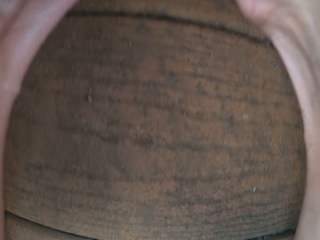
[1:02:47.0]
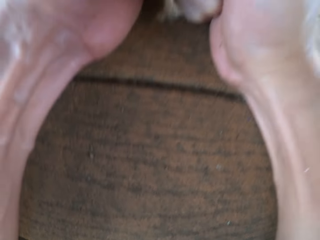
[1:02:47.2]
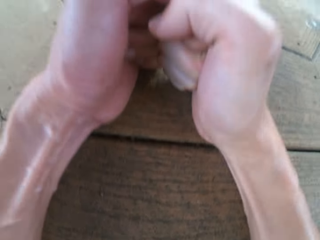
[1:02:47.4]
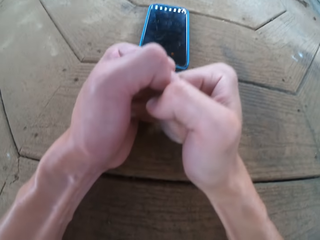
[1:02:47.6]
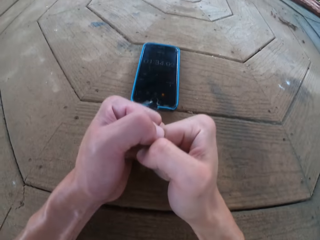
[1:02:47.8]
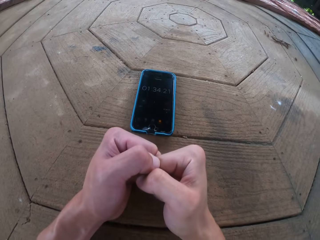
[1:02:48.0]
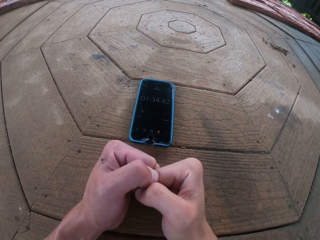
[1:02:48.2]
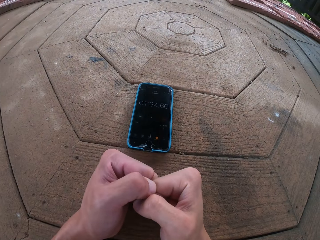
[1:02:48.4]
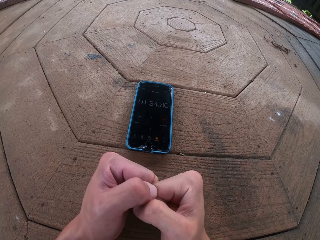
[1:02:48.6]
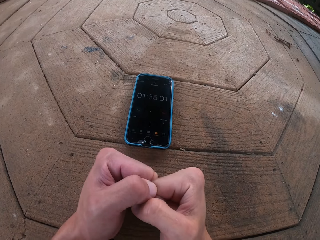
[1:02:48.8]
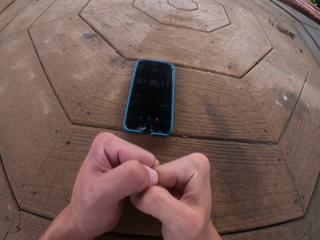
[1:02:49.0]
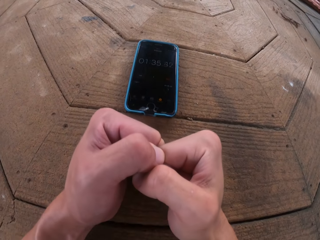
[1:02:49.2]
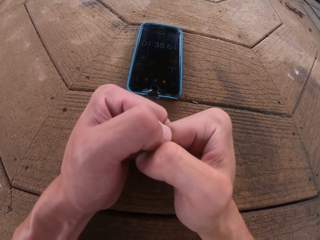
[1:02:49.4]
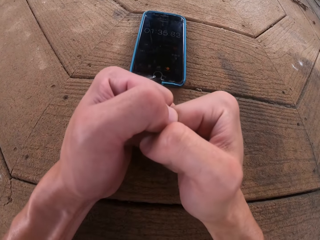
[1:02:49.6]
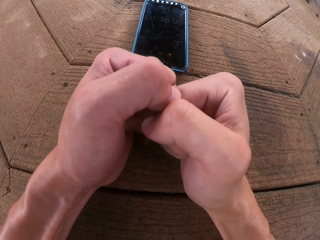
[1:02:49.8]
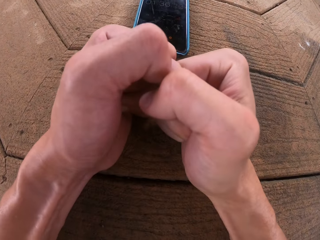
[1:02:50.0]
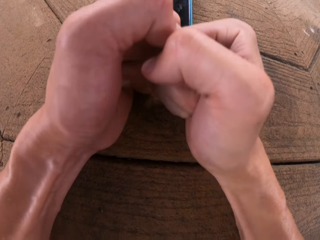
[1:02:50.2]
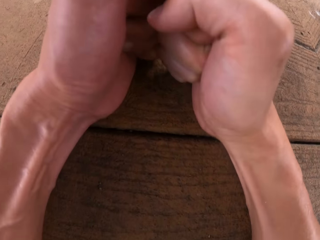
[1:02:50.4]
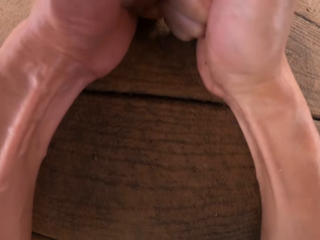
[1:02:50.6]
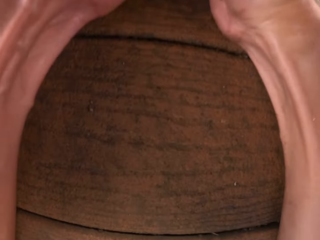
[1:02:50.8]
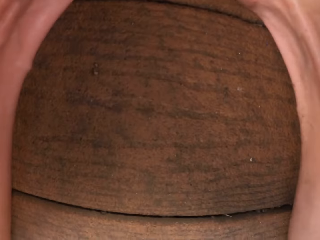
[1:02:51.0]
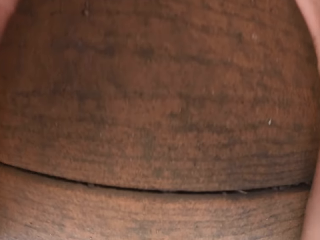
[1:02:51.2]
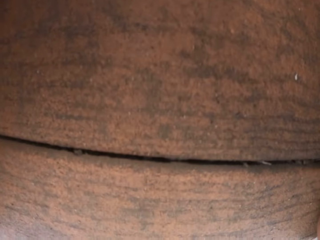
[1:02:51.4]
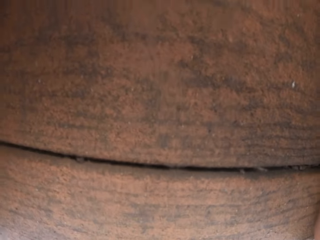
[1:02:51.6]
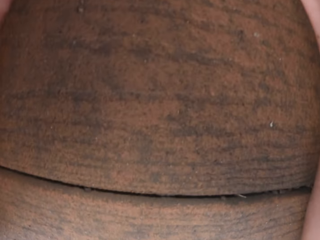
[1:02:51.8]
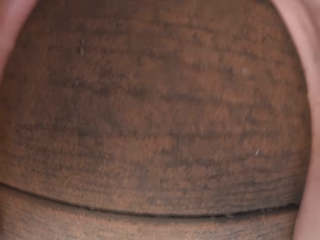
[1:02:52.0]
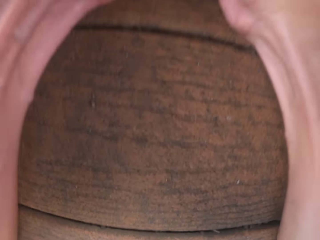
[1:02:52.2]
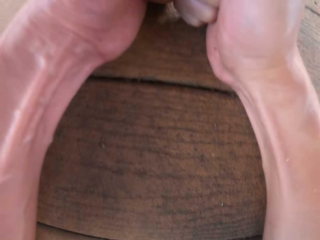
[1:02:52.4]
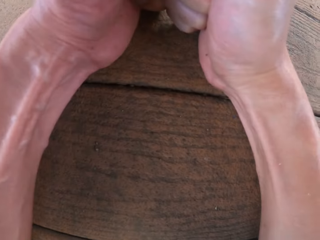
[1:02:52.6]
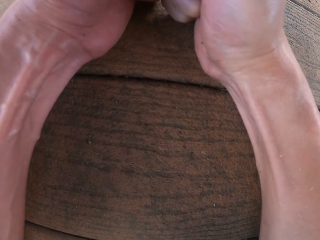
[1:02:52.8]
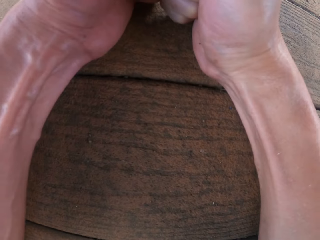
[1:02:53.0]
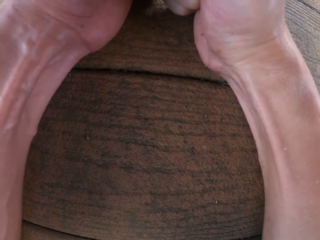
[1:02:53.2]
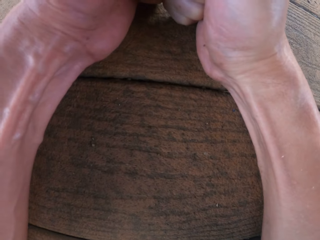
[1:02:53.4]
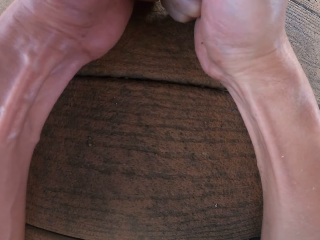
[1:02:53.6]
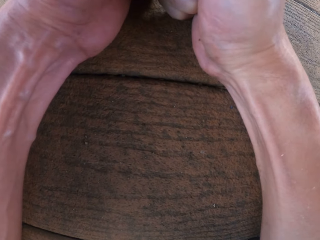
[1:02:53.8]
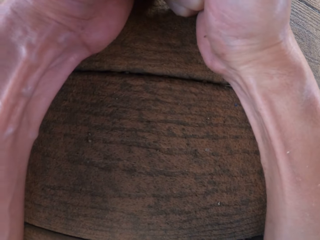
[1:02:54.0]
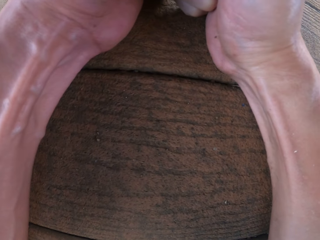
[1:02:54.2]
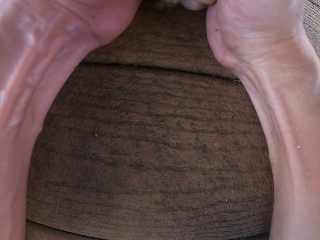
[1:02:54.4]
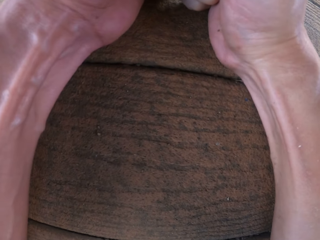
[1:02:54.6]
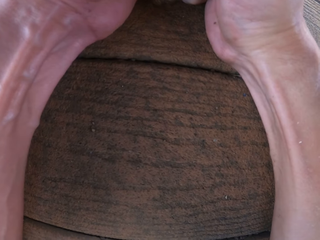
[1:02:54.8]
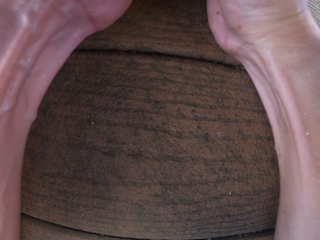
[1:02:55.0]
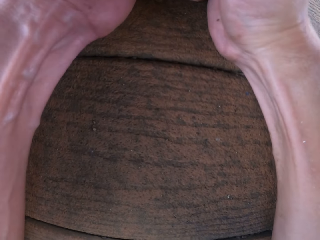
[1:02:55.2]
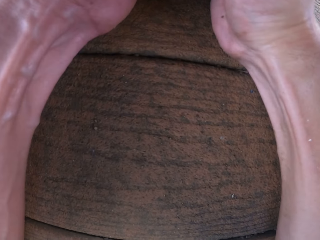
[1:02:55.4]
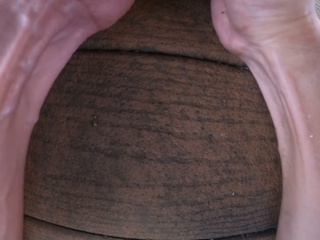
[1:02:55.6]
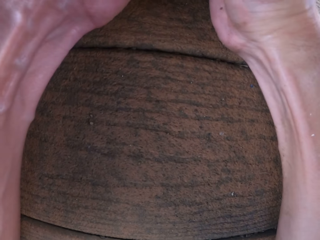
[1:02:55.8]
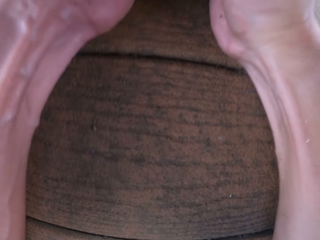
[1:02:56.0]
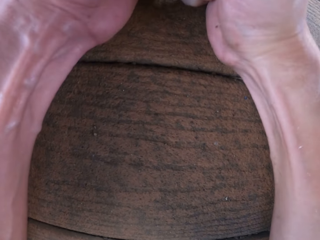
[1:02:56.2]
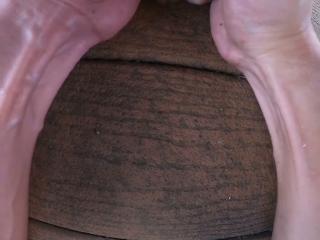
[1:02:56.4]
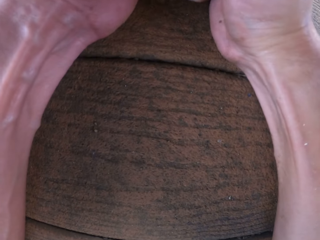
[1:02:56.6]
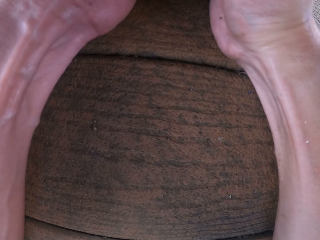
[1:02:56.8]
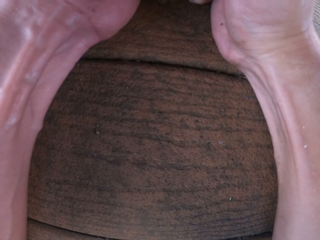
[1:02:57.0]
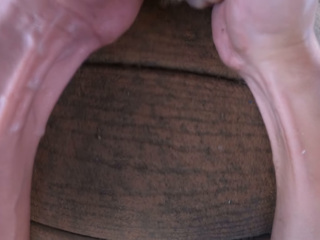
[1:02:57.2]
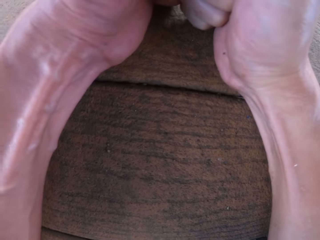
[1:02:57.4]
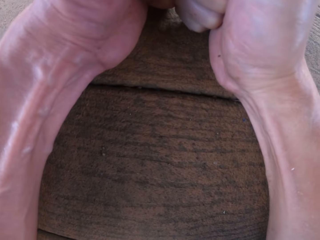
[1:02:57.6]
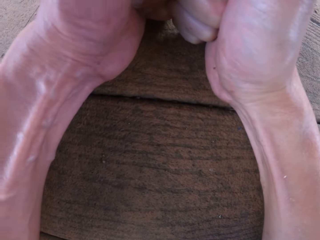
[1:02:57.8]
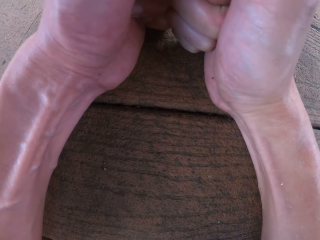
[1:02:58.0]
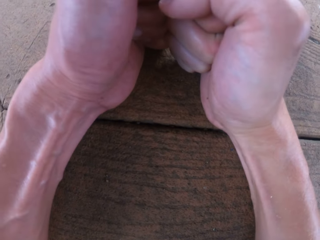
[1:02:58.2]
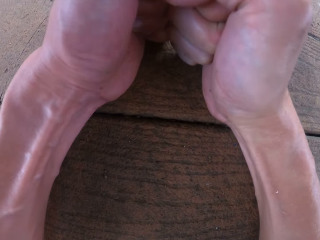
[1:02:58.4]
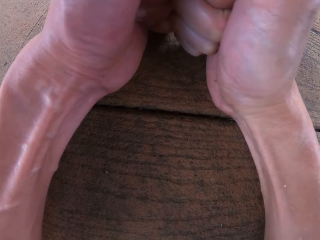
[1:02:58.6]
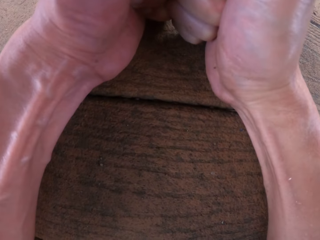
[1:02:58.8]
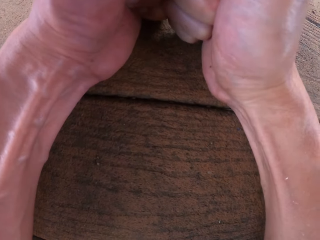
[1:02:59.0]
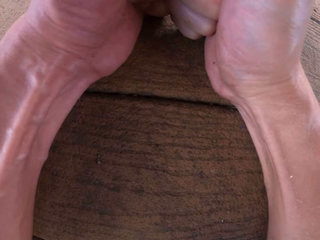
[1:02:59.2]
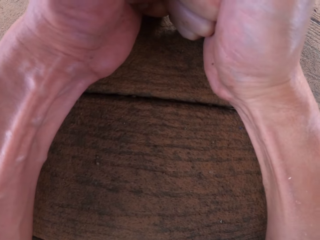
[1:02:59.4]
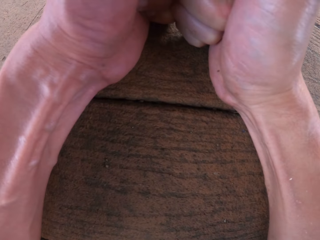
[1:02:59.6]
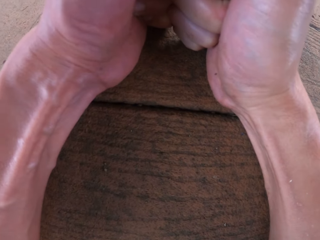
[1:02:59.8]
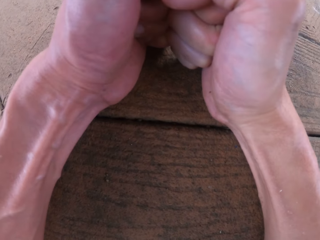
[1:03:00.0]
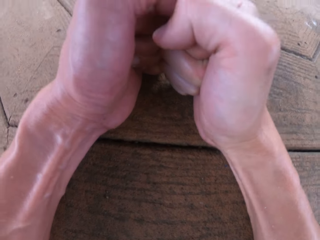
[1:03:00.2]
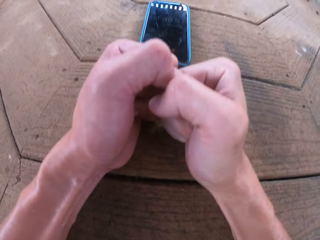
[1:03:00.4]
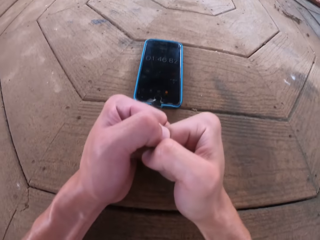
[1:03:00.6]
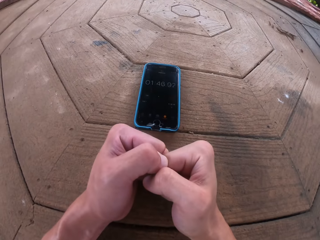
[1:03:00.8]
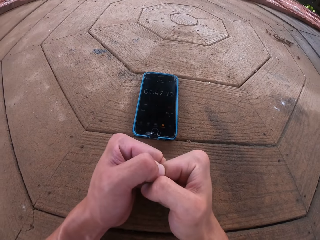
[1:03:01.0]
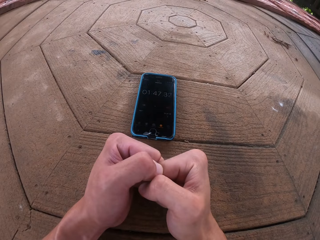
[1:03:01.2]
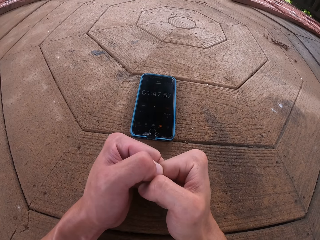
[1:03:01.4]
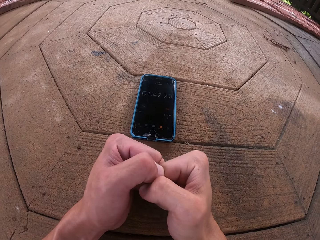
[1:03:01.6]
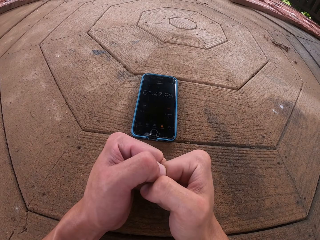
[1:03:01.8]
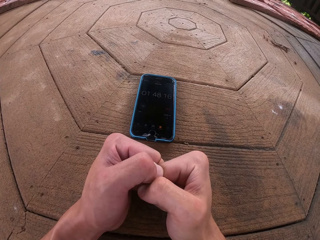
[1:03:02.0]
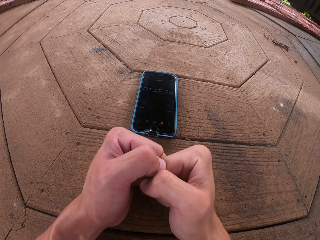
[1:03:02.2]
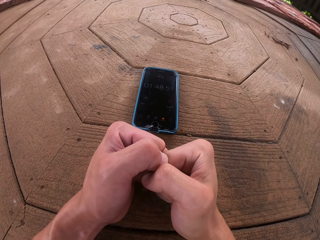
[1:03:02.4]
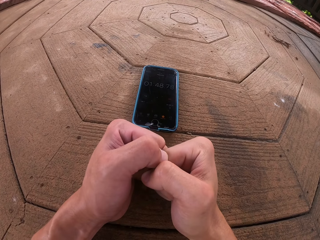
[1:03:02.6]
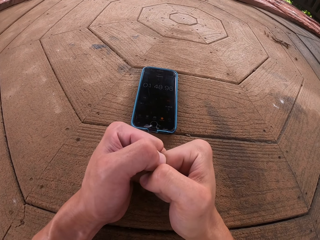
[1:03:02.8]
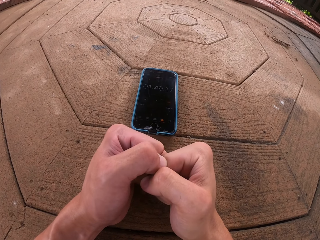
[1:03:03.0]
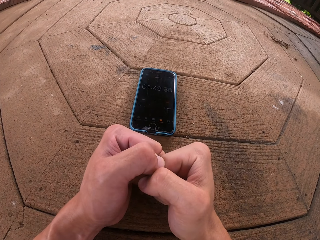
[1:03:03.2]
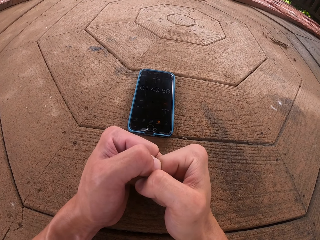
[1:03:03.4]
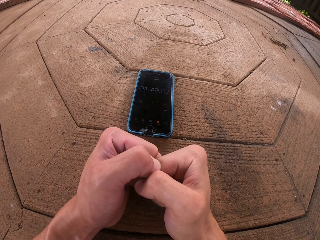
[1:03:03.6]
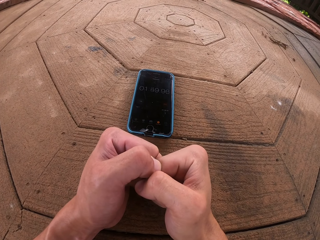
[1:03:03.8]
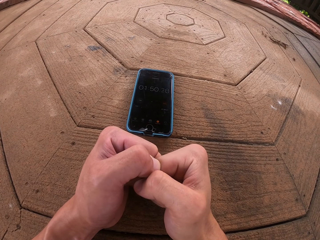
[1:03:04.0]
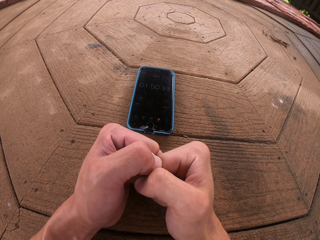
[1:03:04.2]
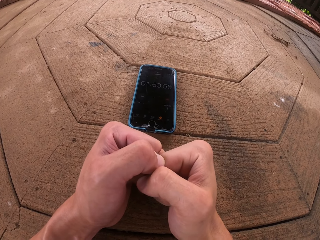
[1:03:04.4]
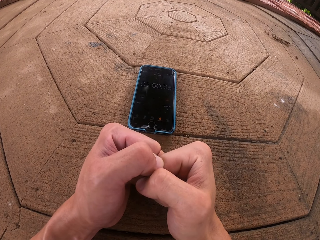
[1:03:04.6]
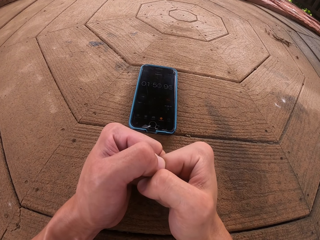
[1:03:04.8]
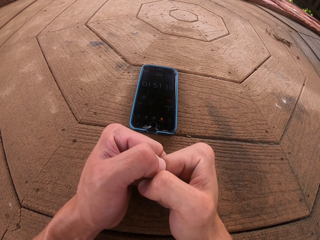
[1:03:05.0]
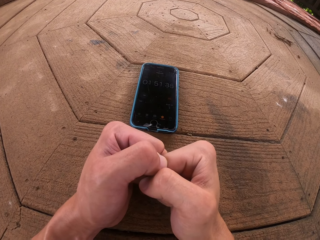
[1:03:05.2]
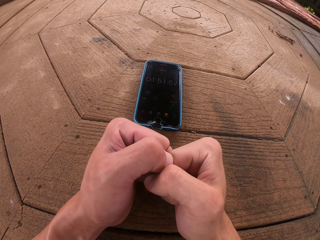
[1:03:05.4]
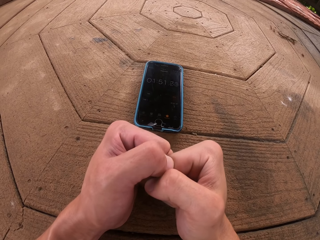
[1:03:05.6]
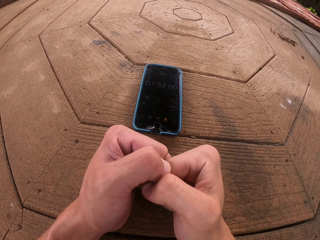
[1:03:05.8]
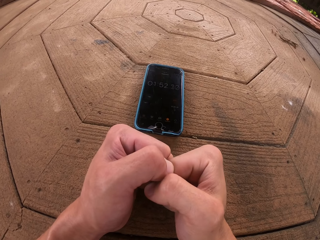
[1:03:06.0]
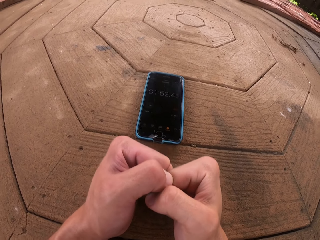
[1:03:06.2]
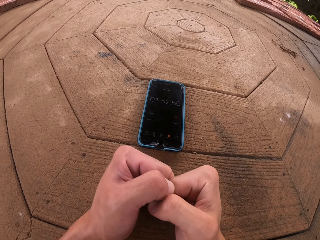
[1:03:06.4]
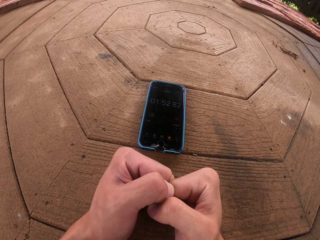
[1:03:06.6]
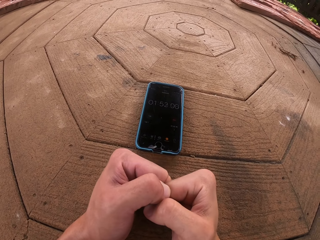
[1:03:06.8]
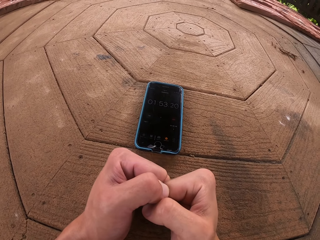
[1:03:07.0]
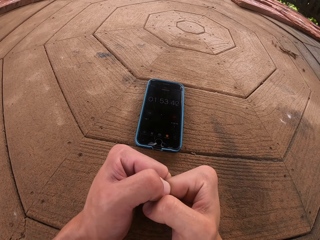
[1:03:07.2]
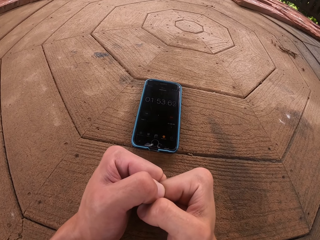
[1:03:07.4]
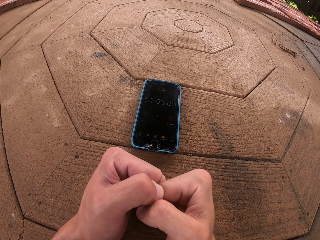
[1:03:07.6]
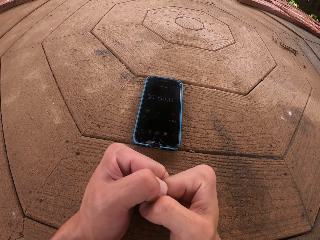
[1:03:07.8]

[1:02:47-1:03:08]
The camera wearer looks at the phone. They plank on the floor. They look at the phone. They plank on the floor.
